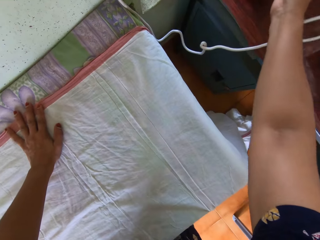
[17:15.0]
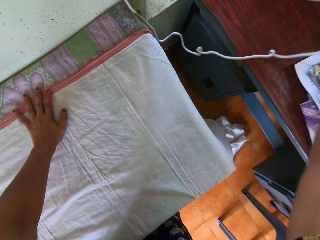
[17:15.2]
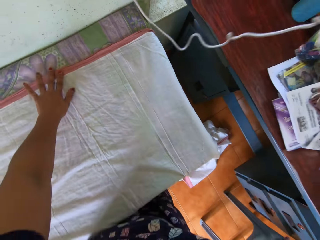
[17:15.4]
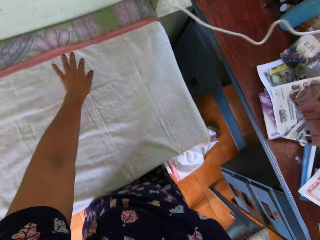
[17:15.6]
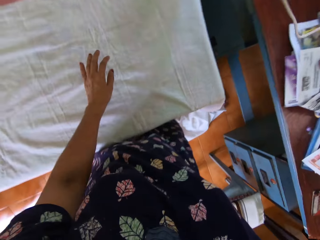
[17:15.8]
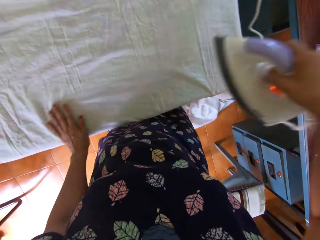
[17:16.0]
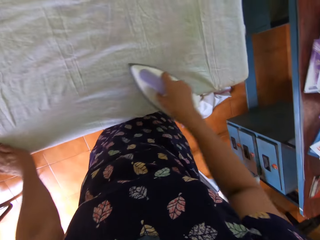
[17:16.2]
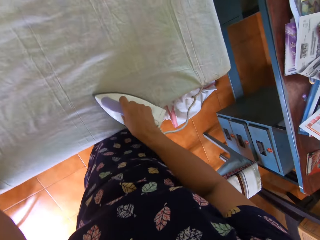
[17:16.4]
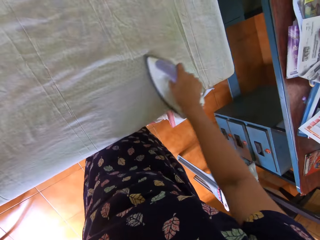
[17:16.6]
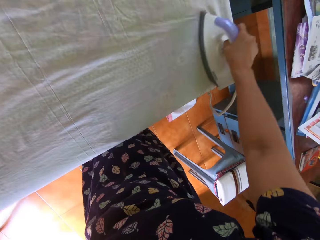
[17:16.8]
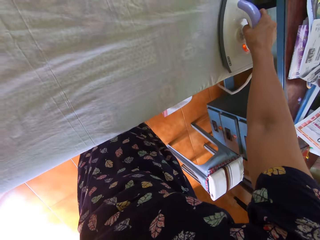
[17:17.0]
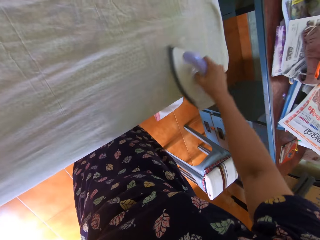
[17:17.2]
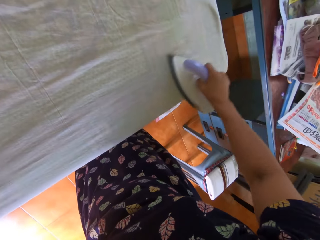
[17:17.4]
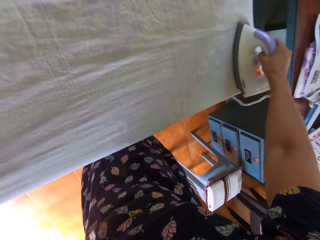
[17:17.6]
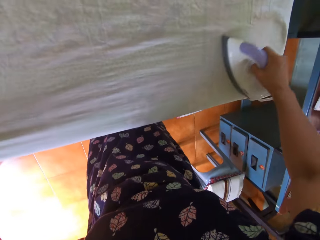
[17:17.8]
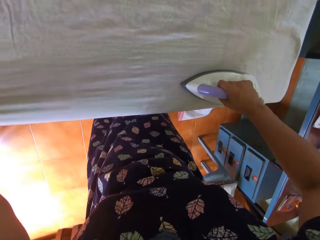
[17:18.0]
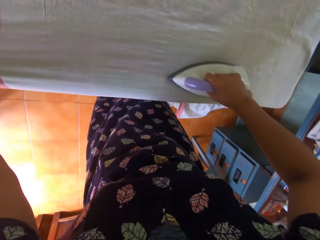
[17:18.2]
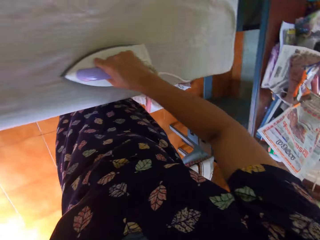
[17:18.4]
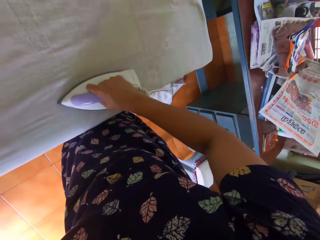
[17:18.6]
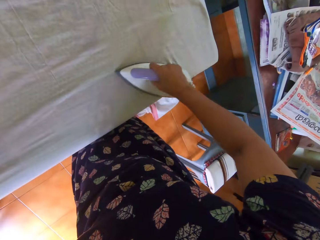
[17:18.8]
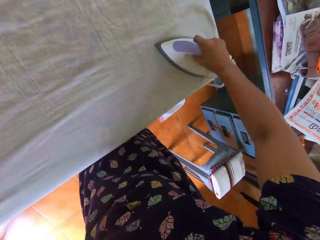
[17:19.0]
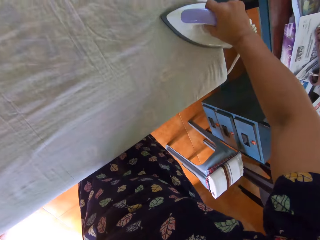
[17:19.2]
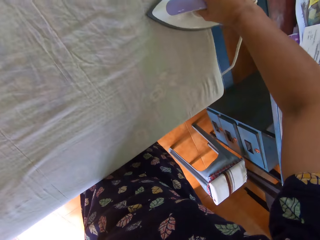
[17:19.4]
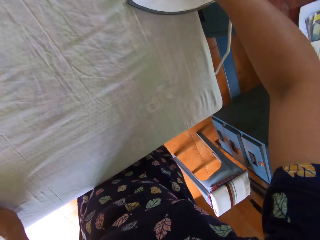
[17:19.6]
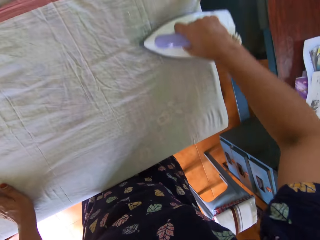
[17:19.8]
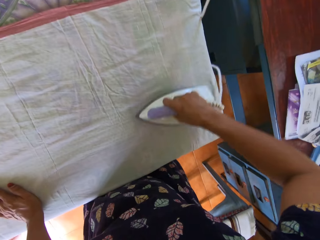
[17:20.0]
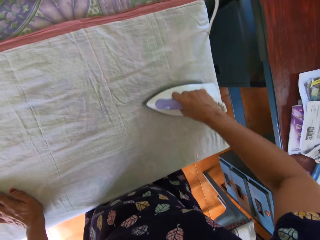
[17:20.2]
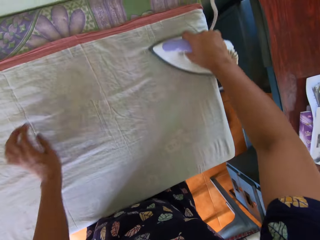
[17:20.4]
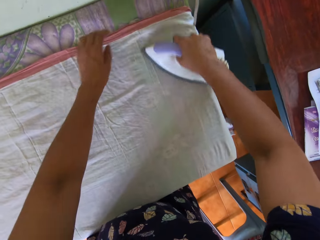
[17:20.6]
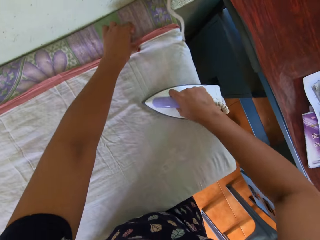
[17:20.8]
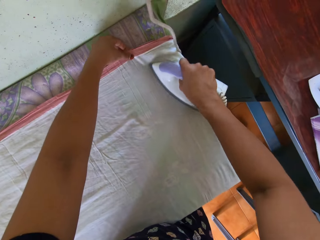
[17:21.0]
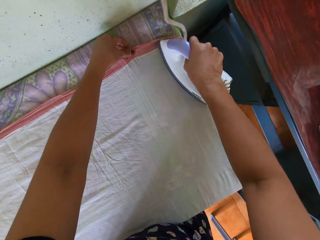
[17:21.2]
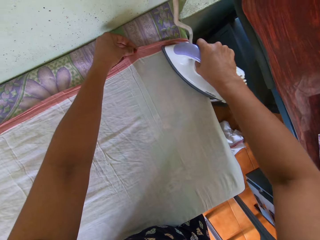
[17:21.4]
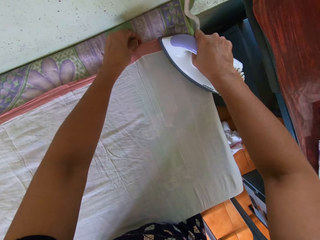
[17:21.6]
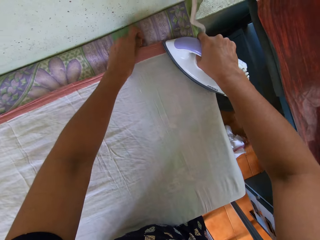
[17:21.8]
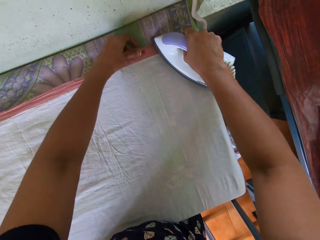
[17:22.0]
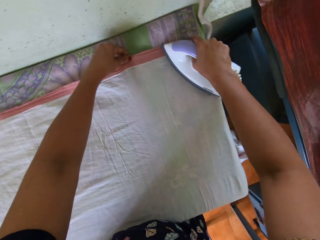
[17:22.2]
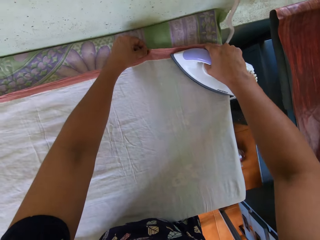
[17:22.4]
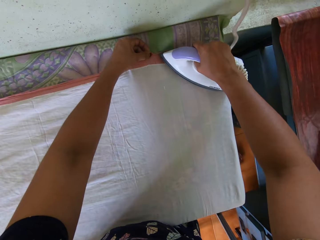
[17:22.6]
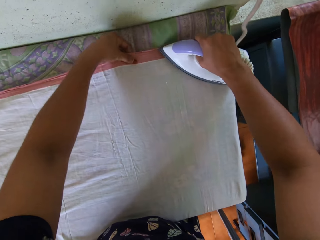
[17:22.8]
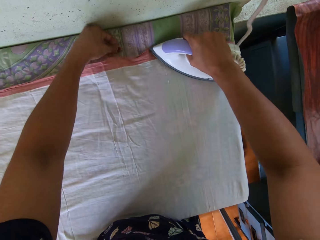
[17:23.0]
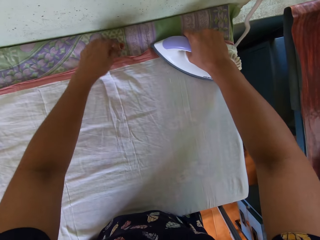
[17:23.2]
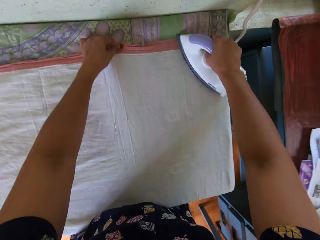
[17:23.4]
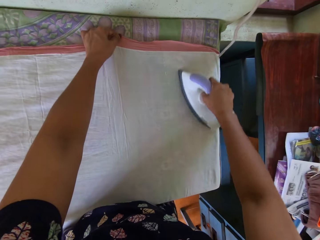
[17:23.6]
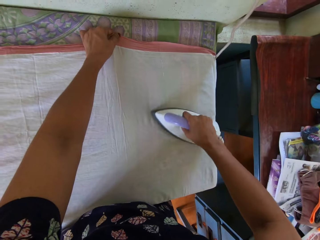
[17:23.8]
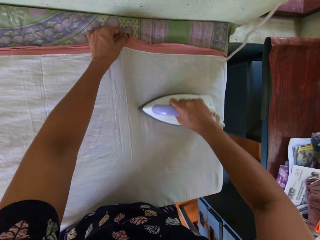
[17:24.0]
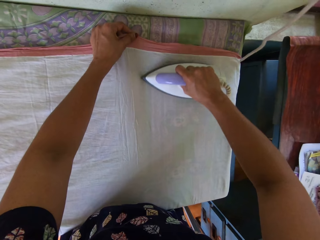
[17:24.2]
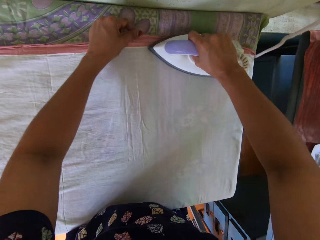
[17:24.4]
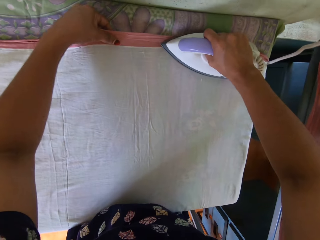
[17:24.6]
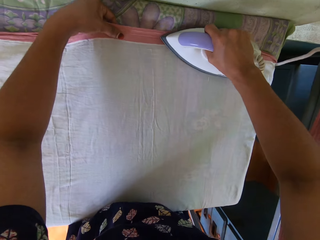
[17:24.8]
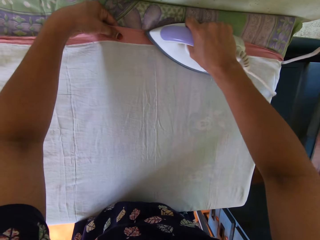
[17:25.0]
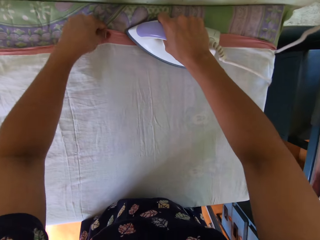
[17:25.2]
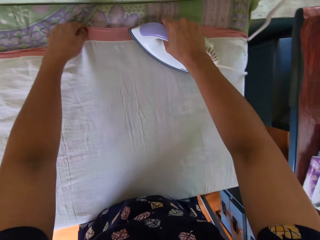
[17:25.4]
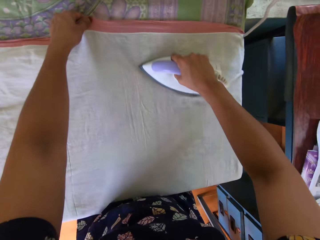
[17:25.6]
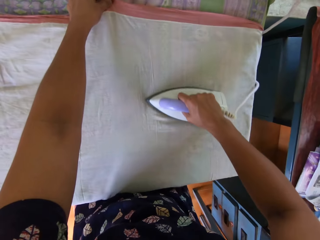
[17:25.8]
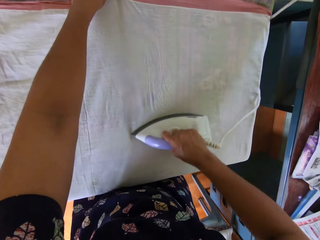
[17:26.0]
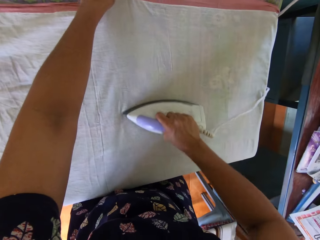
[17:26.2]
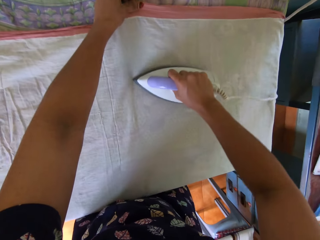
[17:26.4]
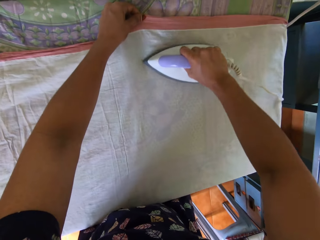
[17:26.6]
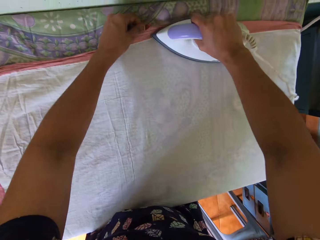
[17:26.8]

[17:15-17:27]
The camera wearer picks up the pressing iron from another table with her right hand. She places her left hand on the piece of cloth on the table. She irons the piece of cloth on the table. She irons the piece of cloth on the table again. She straightens the piece of cloth with her left hand.

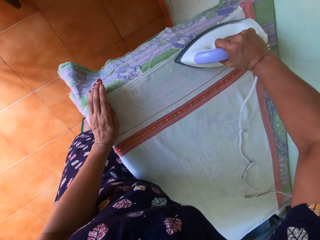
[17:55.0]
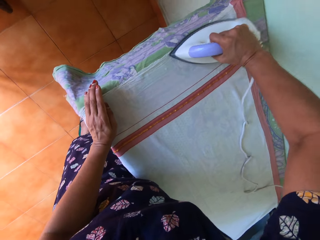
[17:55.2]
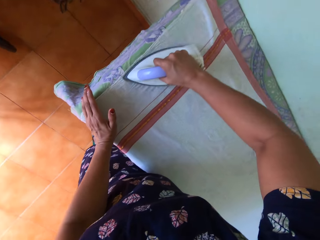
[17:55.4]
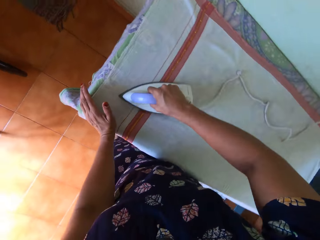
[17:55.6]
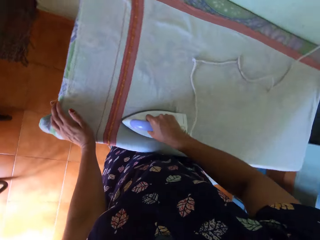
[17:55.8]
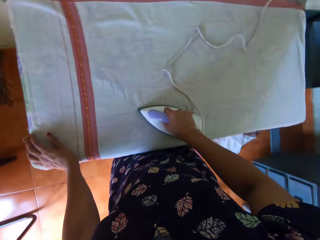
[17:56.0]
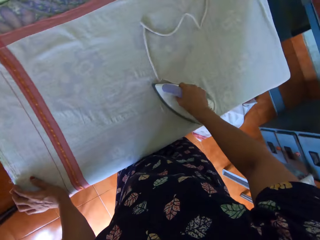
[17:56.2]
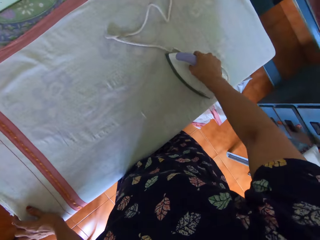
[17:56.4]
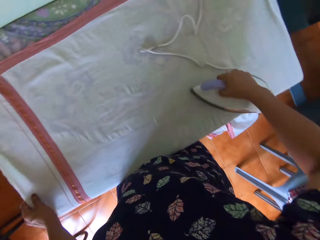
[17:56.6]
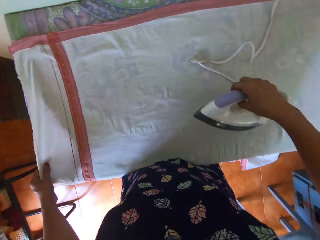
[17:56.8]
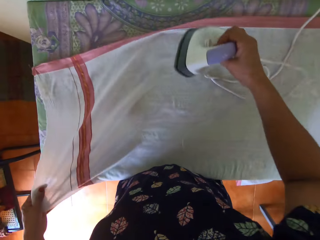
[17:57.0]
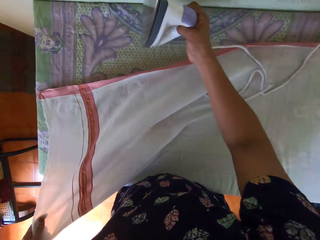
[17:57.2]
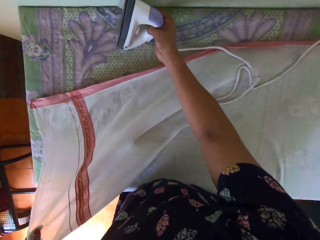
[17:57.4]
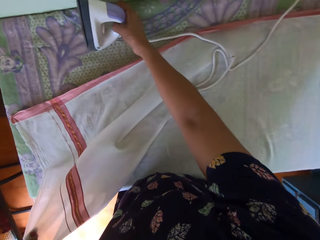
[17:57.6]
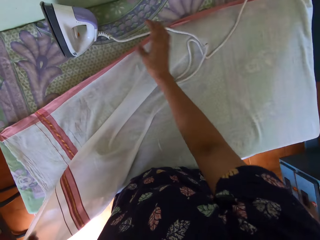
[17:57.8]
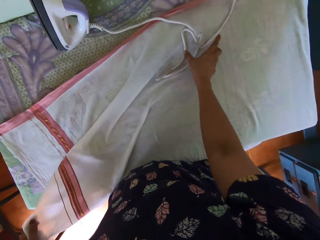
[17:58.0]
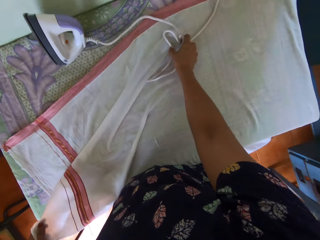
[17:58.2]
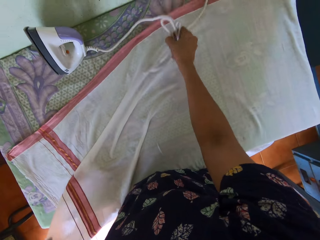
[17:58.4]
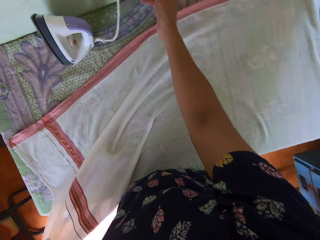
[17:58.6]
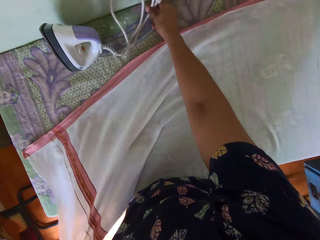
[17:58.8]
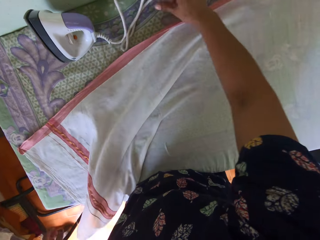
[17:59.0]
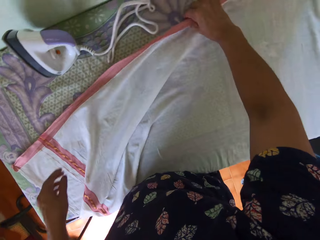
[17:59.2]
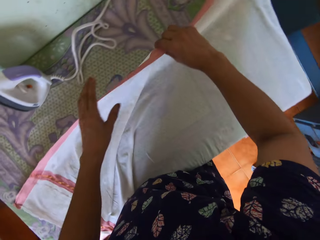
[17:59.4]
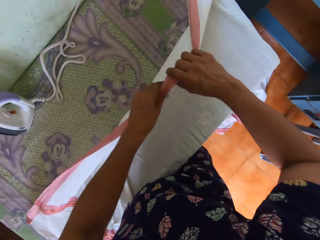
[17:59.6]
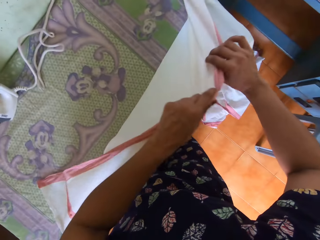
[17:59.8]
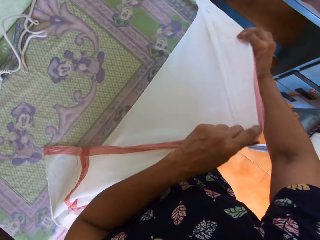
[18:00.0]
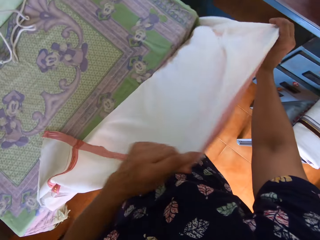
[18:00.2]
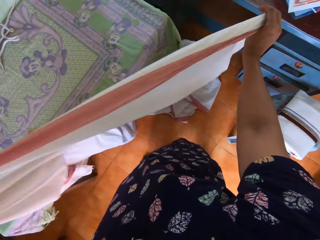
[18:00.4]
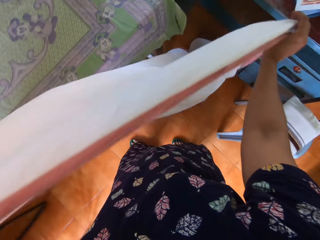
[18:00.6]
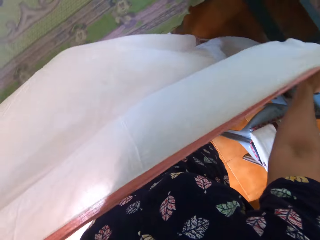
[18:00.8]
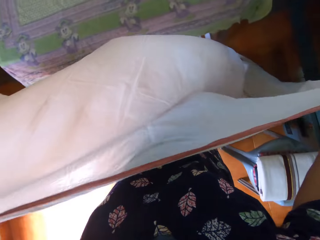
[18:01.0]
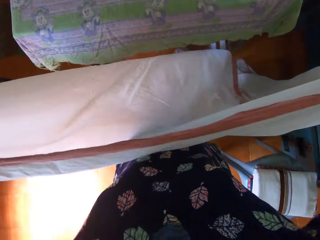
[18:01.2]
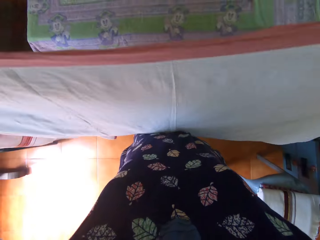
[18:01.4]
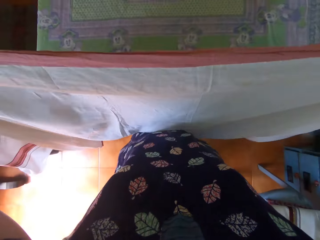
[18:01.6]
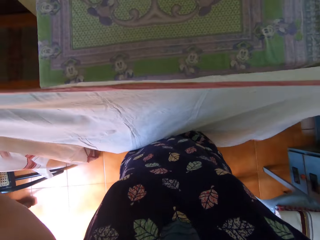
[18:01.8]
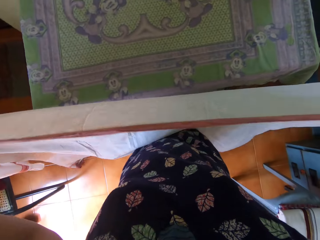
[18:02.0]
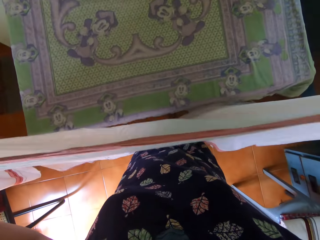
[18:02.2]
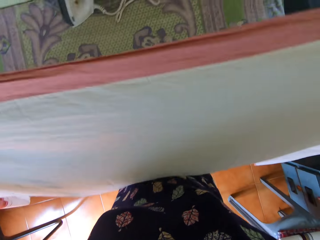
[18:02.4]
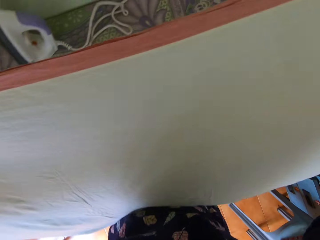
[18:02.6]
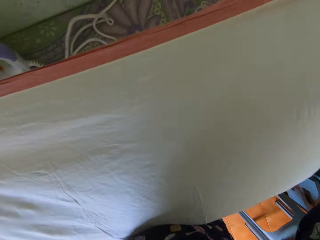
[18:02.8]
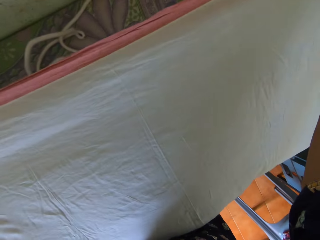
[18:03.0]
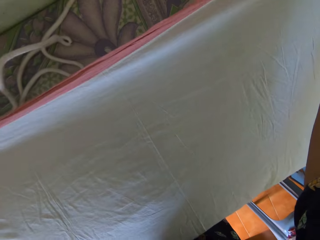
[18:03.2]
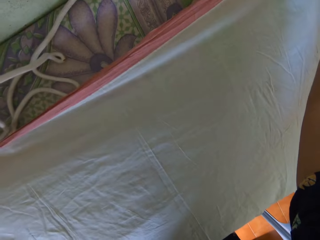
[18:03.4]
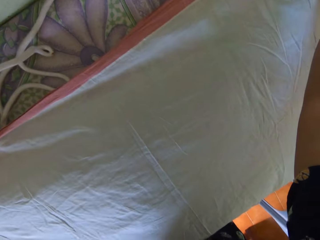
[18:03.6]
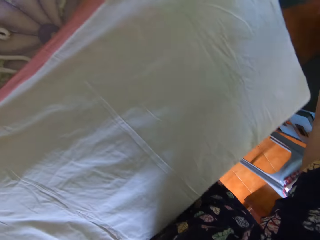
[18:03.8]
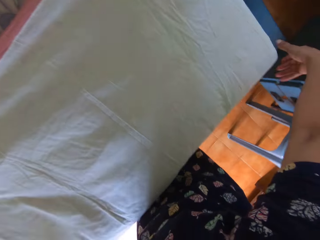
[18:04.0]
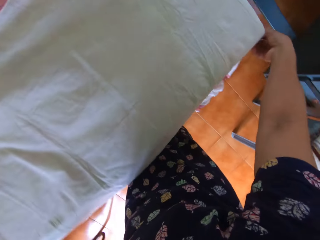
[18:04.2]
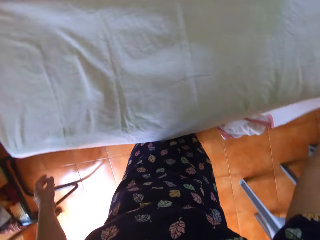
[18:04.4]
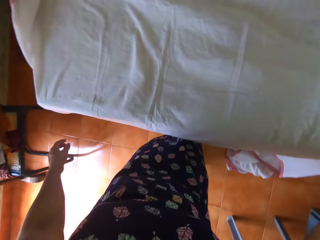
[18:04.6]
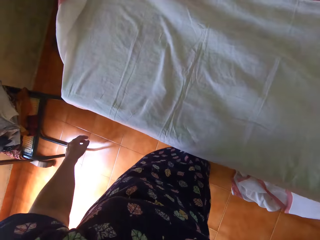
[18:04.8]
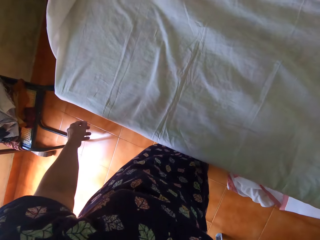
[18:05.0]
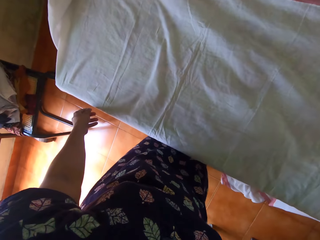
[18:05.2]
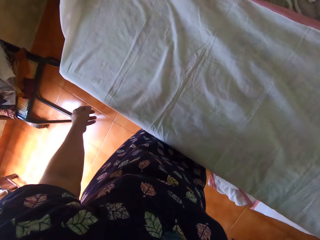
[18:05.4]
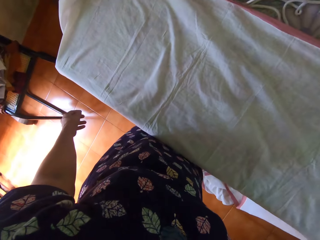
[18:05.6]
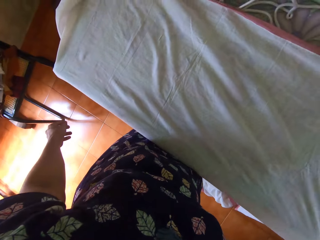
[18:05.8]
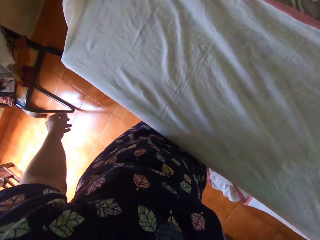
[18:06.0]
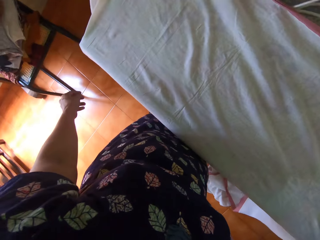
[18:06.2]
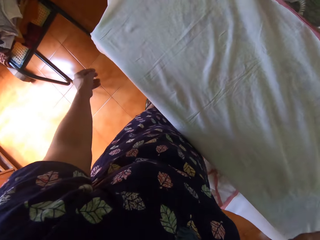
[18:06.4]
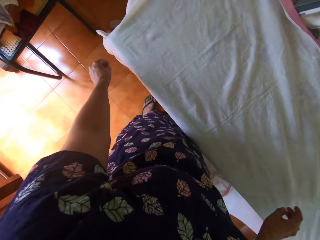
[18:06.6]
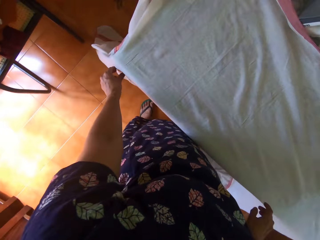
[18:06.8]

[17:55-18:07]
The camera wearer stands the pressing iron on the table with her right hand. She moves the power cord of the pressing iron with her right hand. She removes the piece of cloth from the table with both hands. She straightens the piece of cloth with both hands. She aligns the cloth on the table. She places the piece of cloth on the table with both hands.
